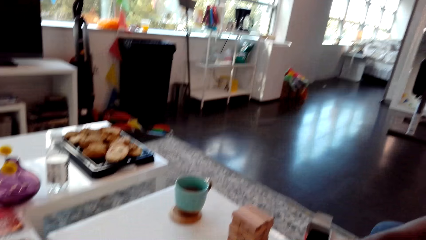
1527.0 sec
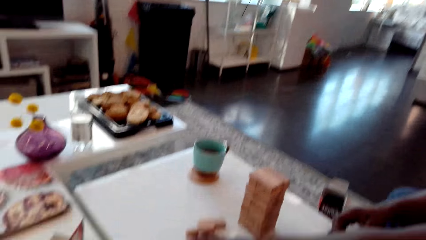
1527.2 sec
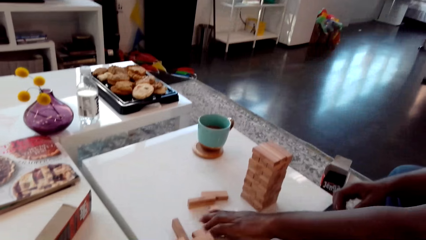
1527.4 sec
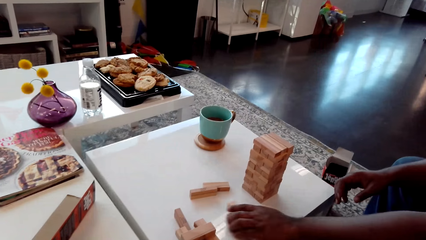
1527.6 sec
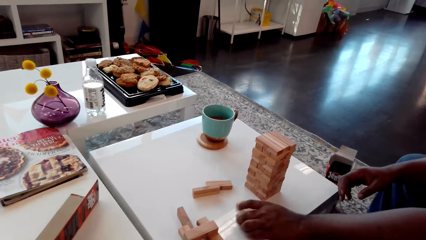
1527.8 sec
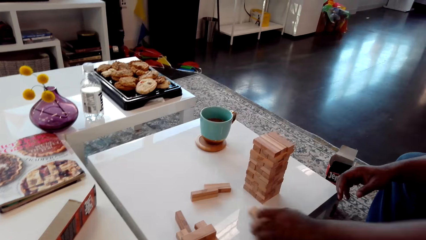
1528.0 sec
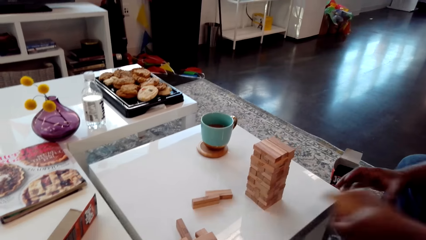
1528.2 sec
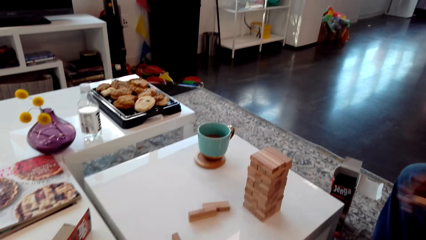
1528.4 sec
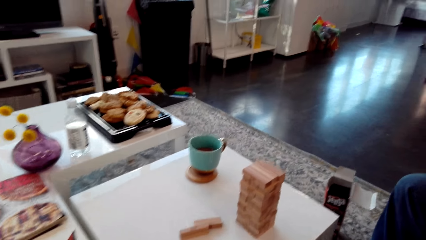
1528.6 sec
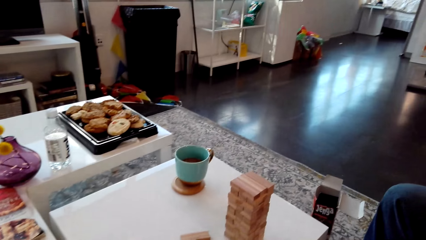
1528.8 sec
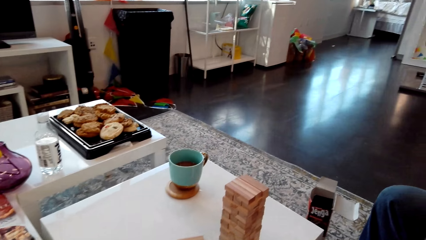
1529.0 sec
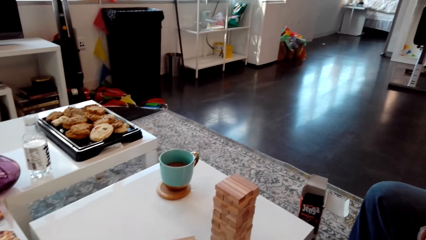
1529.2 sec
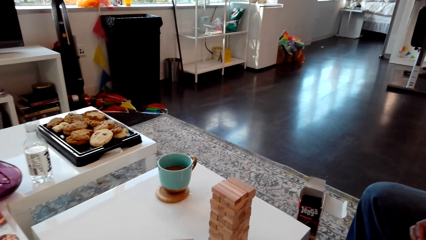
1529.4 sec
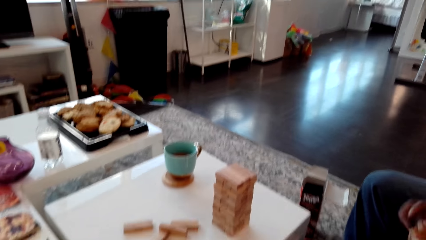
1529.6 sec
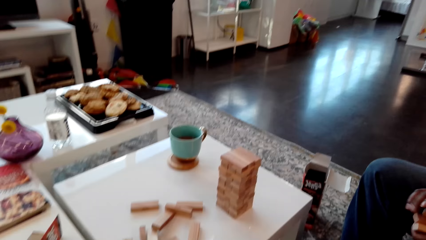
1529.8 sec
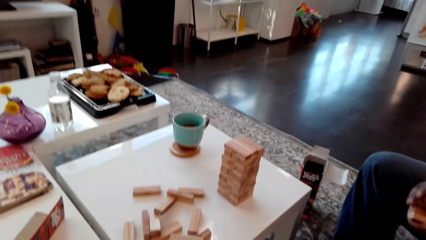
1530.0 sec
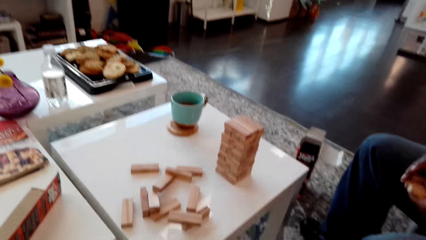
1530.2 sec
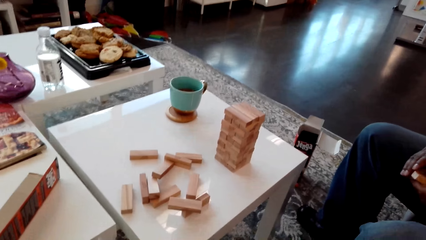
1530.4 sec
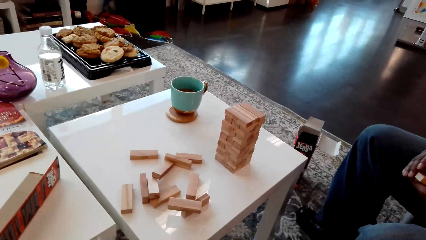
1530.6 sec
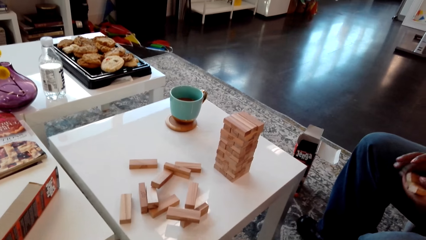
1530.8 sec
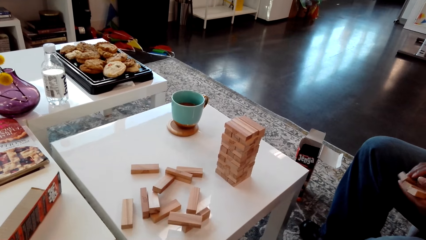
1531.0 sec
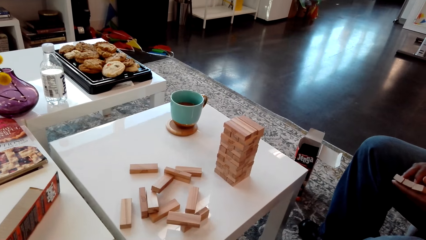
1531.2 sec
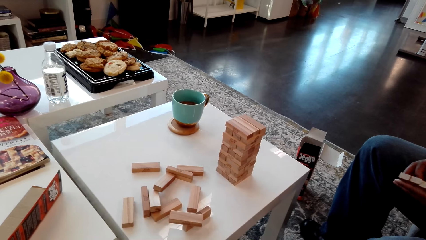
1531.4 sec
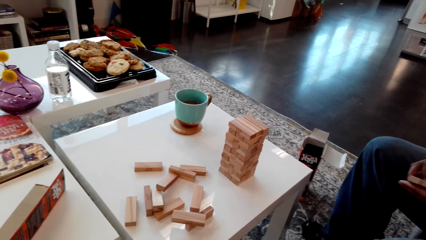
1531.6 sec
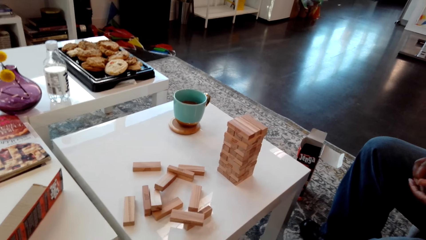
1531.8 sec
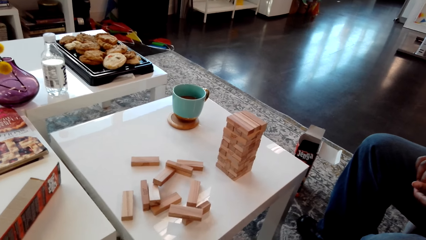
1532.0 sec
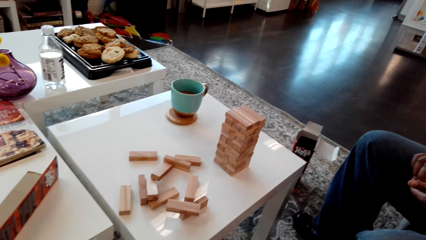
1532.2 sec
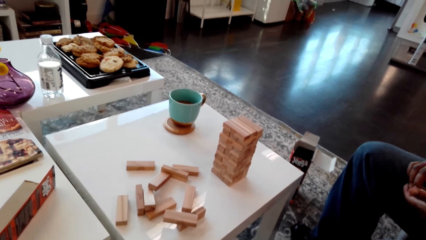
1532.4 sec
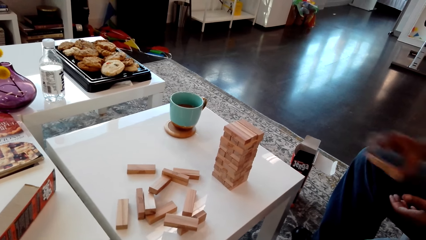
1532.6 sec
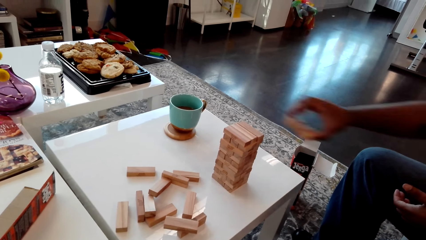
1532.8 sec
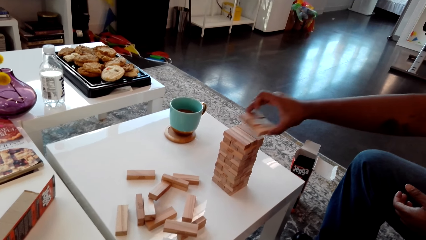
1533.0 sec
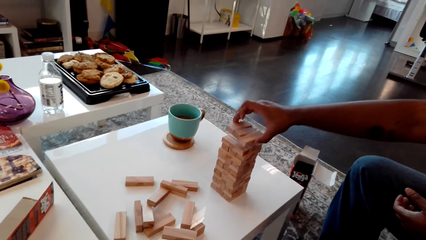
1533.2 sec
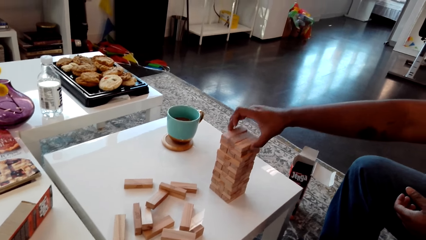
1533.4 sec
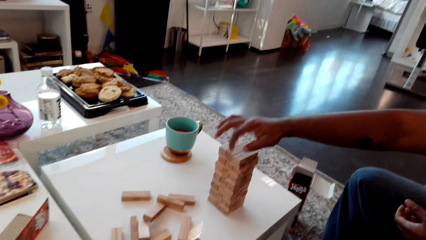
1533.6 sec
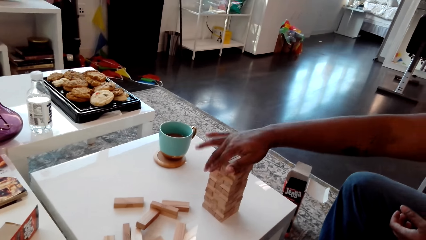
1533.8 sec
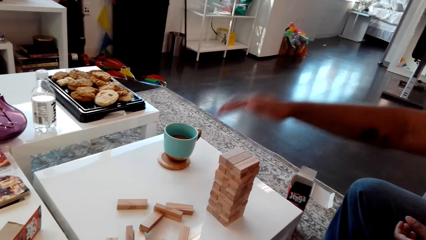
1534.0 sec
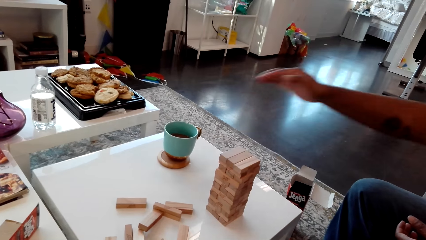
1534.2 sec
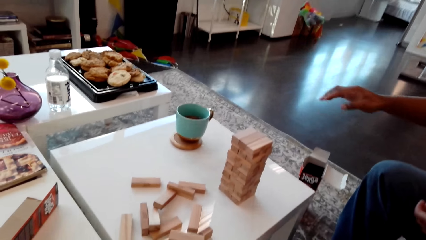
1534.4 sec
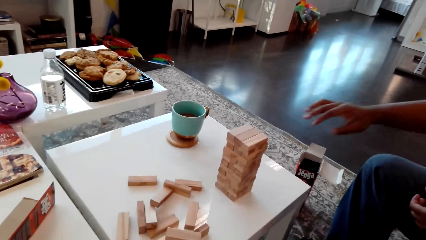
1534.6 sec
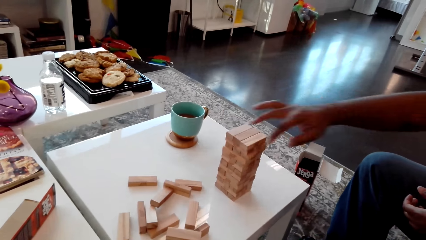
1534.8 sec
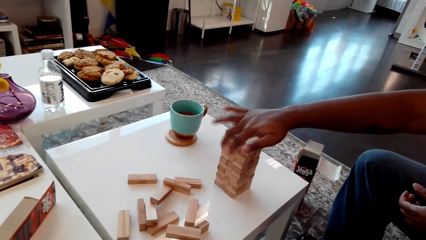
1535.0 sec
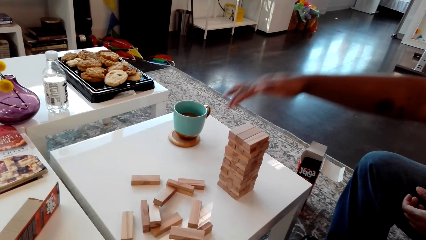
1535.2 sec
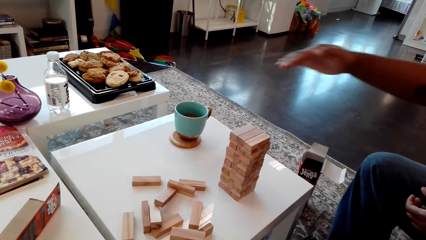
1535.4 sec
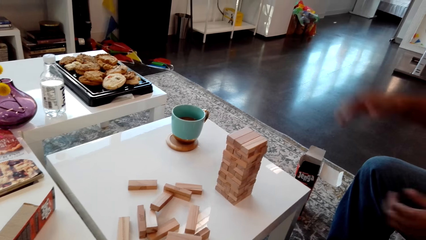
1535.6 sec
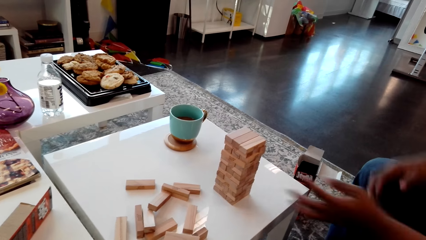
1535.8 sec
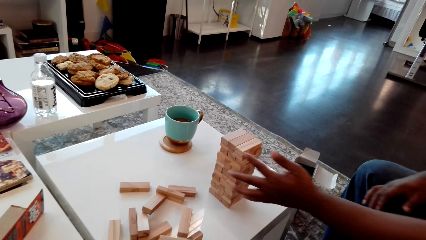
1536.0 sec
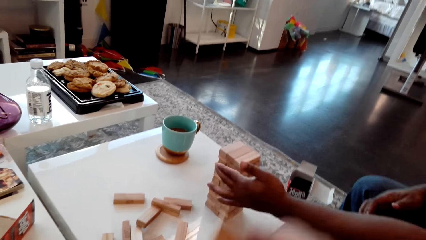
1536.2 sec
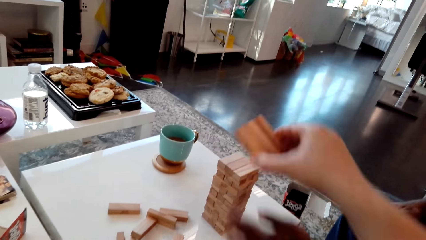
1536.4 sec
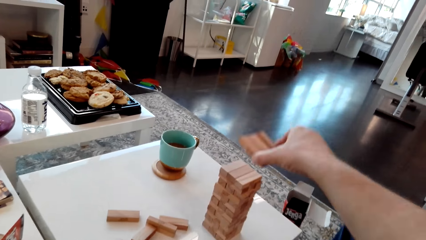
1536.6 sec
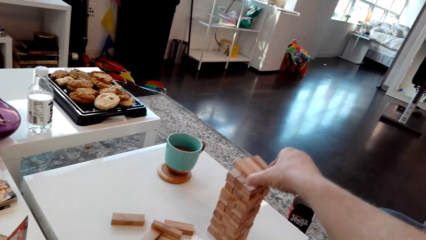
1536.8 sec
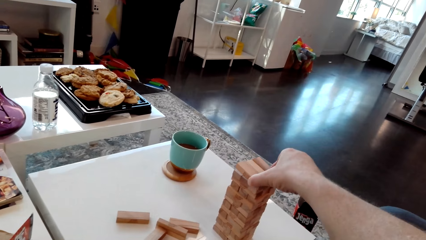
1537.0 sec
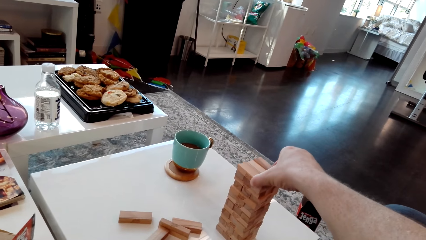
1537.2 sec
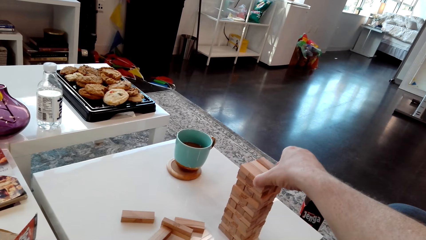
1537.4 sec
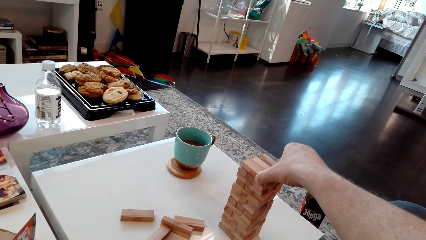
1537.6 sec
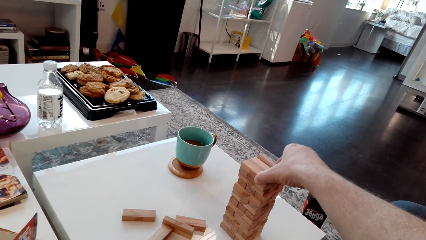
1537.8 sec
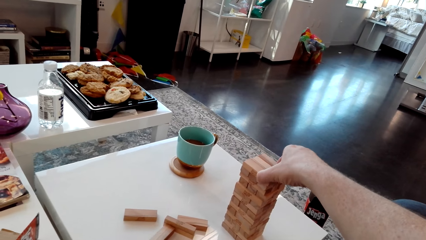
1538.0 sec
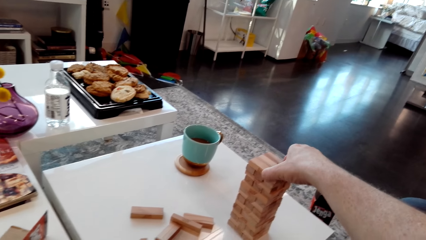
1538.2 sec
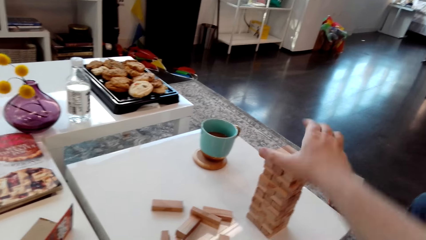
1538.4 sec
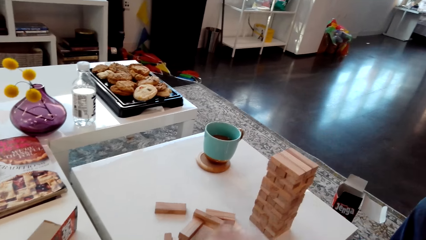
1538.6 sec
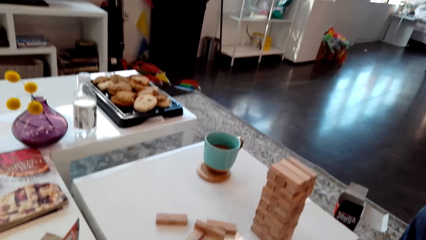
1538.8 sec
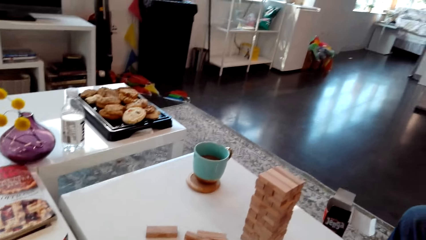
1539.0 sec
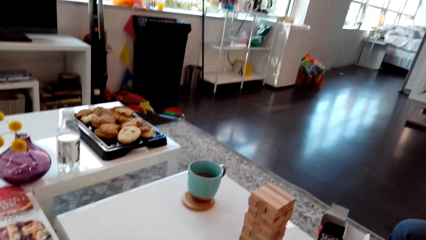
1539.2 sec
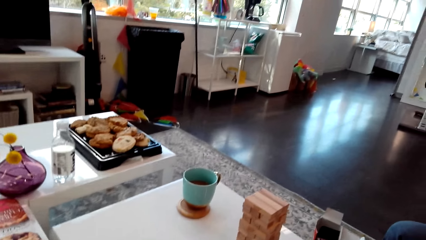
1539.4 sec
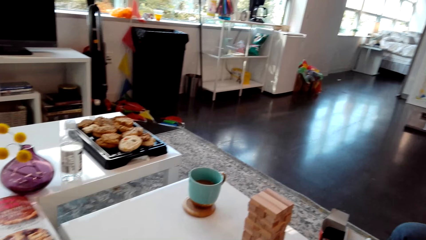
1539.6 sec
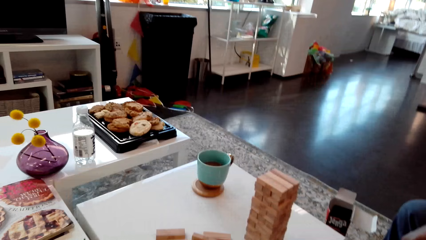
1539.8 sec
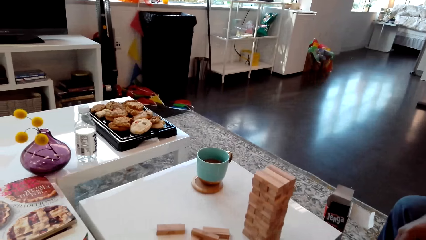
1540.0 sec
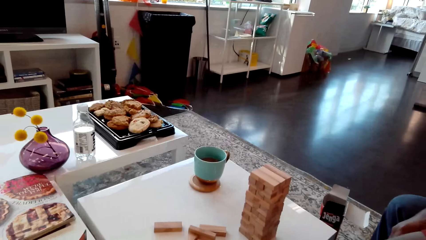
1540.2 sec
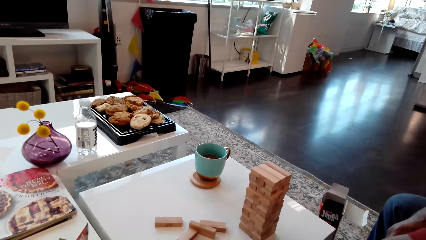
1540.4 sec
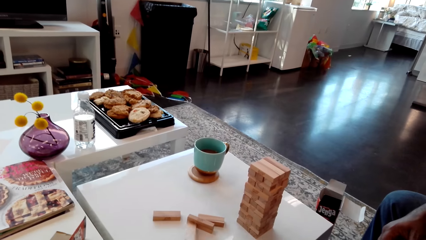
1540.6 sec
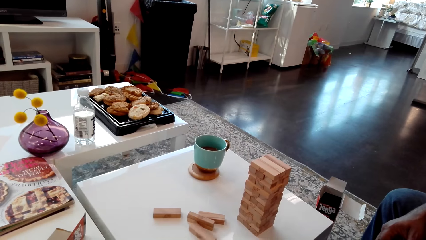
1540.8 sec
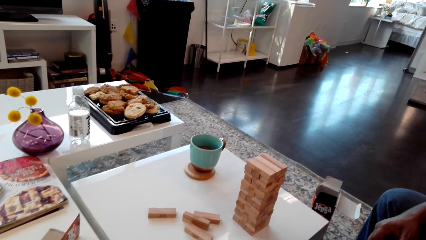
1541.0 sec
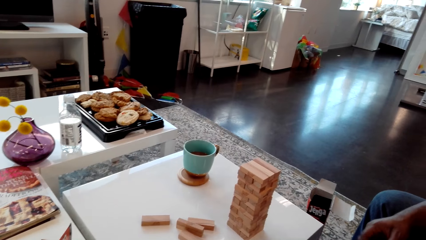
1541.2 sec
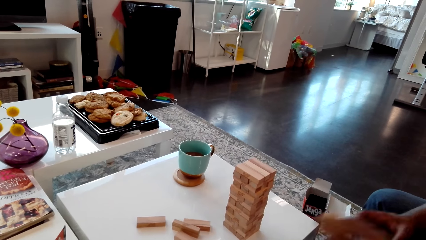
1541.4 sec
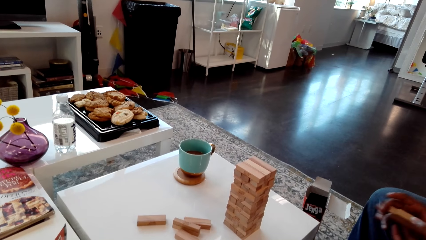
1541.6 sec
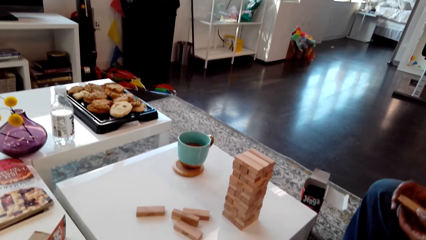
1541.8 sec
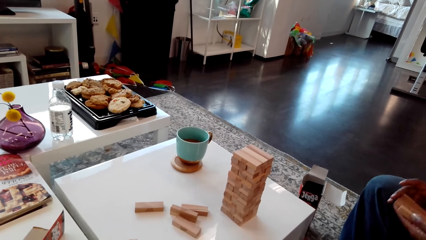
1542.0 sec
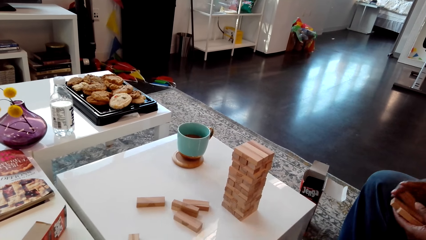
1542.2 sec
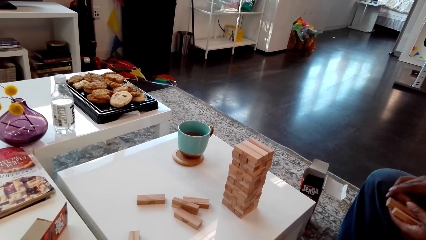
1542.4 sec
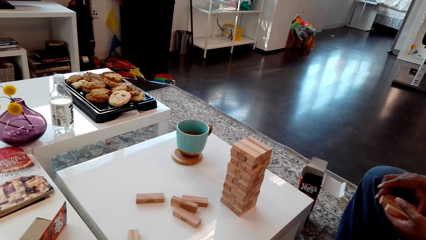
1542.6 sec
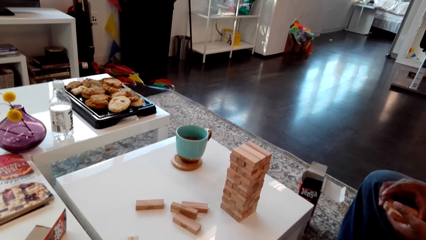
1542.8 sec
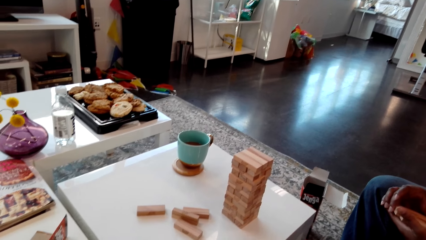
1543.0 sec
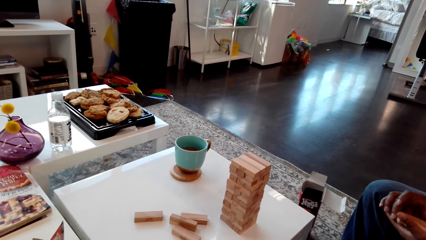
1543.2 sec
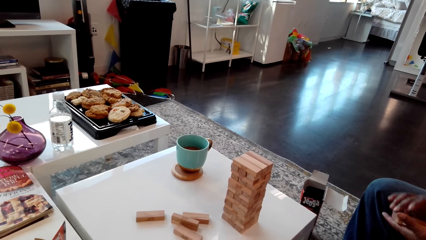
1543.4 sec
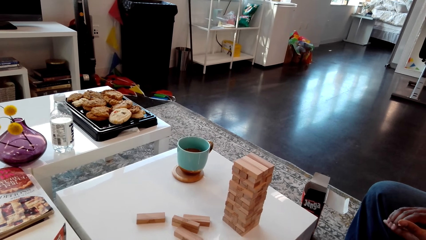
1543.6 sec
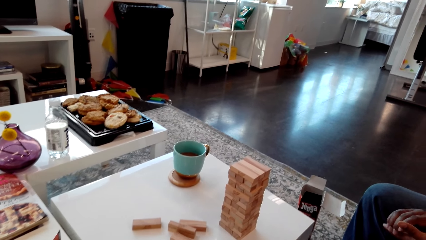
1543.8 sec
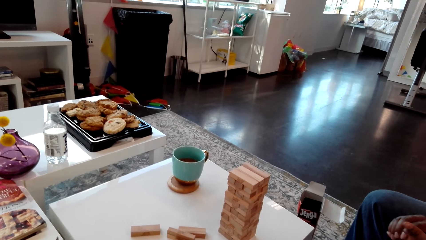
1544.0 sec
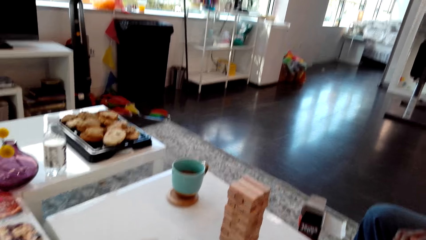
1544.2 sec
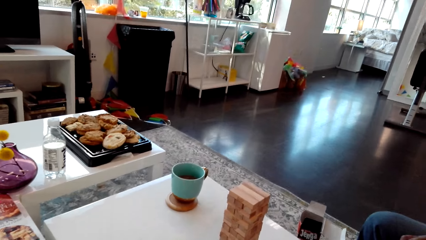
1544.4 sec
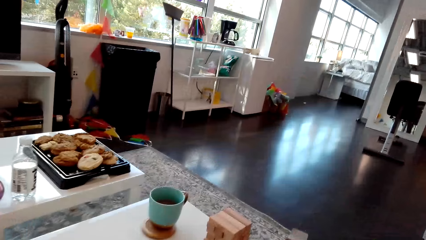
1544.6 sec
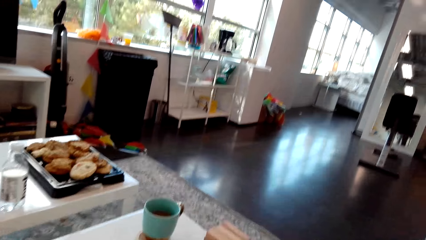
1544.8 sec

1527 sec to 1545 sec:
A man picks up the giant tumbling block from the table and puts the giant tumbling block on the tower. The camera wearer puts the giant tumbling block on the tower. The man holds the giant tumbling blocks in his hands.
